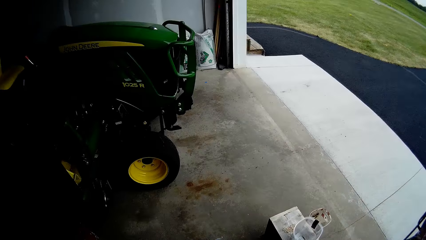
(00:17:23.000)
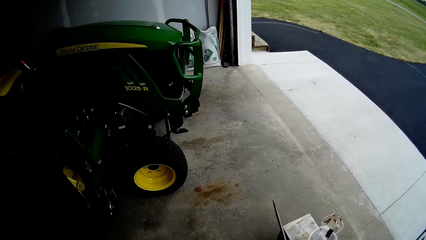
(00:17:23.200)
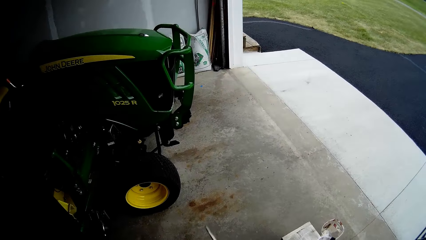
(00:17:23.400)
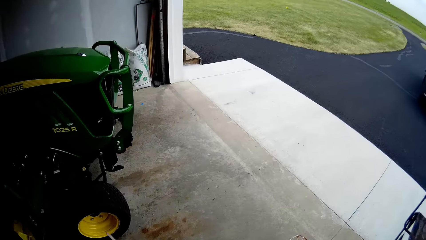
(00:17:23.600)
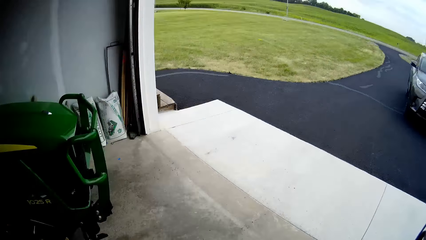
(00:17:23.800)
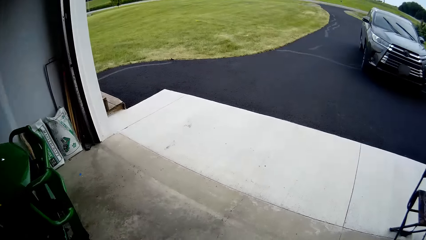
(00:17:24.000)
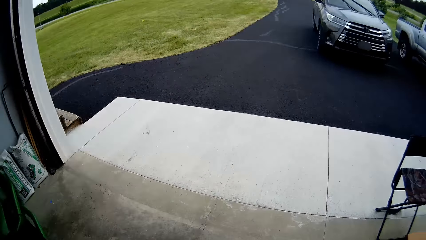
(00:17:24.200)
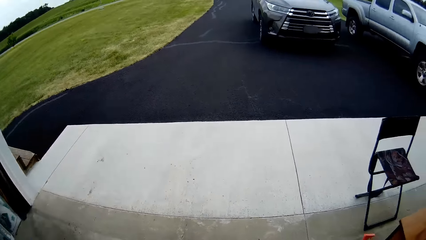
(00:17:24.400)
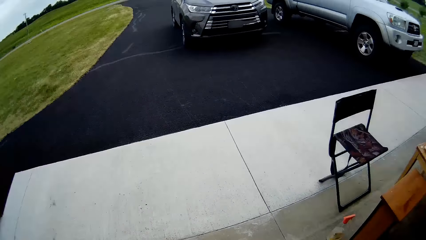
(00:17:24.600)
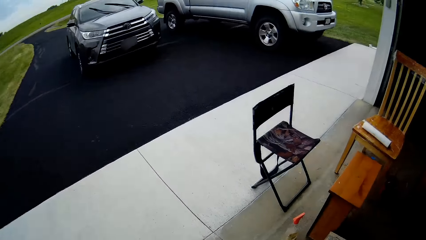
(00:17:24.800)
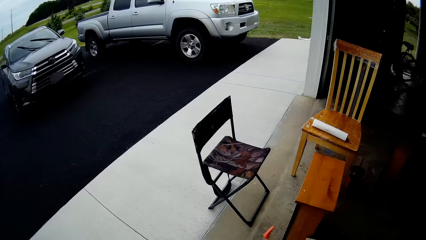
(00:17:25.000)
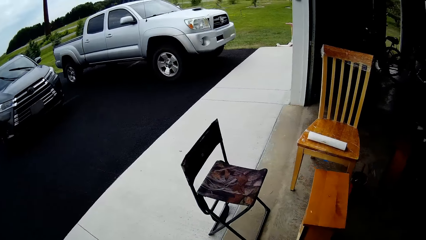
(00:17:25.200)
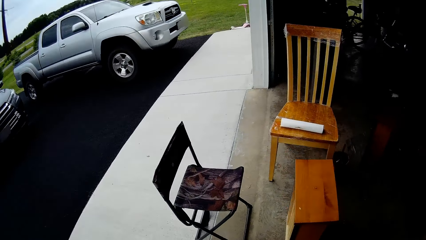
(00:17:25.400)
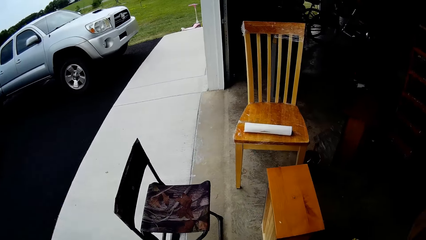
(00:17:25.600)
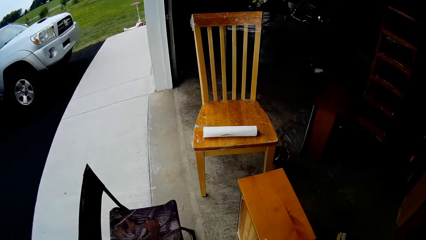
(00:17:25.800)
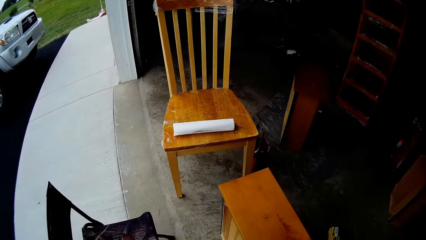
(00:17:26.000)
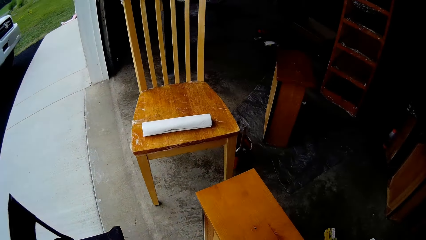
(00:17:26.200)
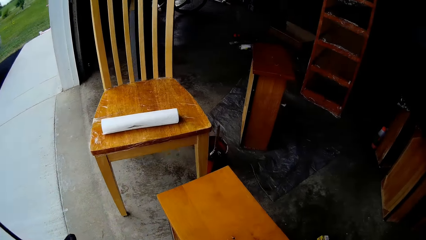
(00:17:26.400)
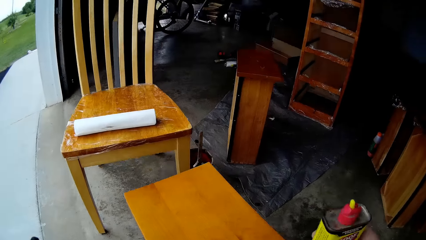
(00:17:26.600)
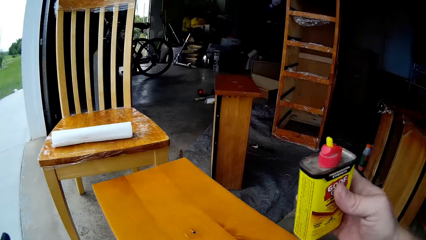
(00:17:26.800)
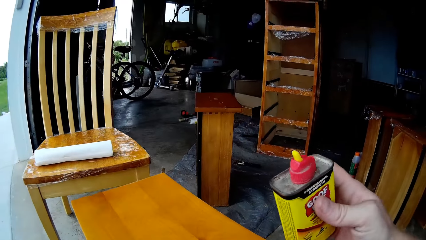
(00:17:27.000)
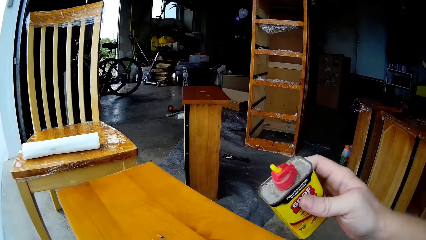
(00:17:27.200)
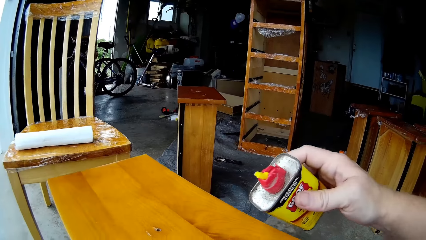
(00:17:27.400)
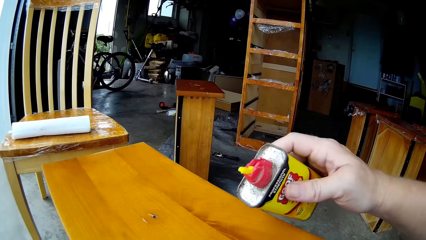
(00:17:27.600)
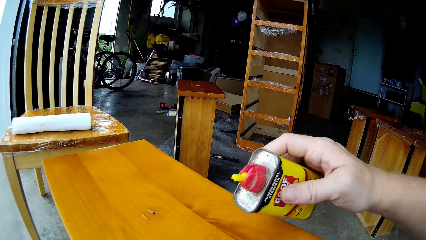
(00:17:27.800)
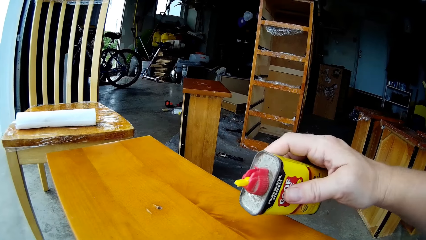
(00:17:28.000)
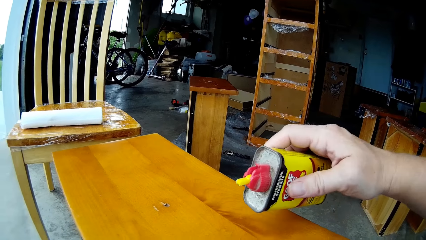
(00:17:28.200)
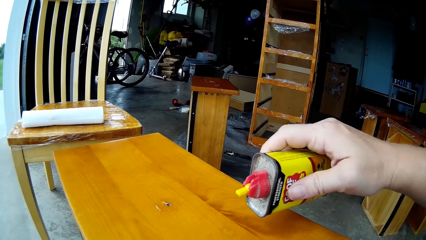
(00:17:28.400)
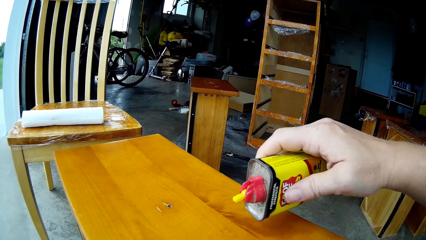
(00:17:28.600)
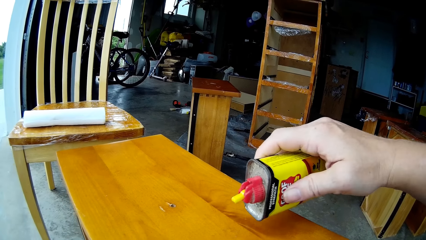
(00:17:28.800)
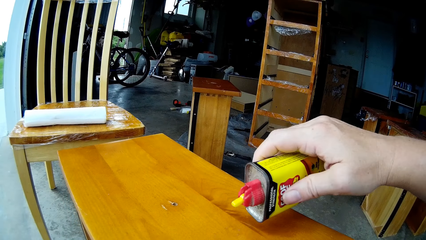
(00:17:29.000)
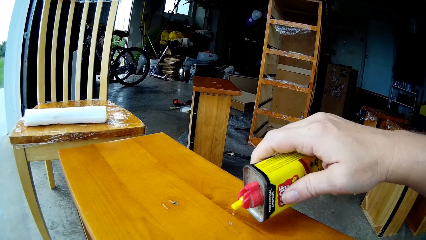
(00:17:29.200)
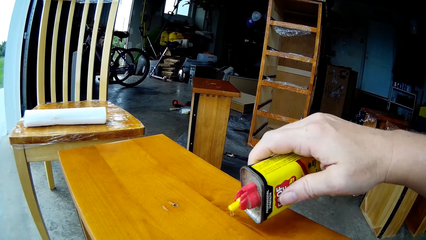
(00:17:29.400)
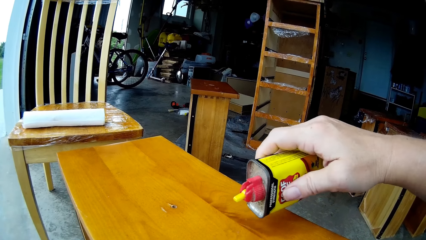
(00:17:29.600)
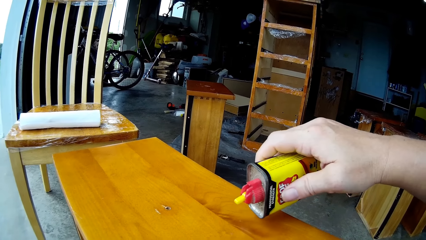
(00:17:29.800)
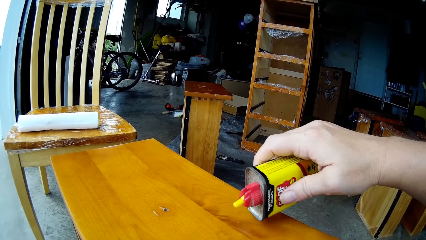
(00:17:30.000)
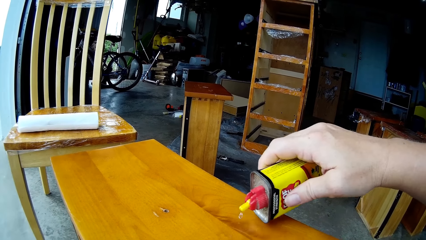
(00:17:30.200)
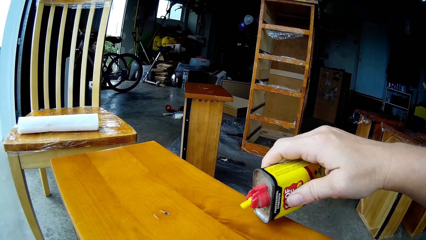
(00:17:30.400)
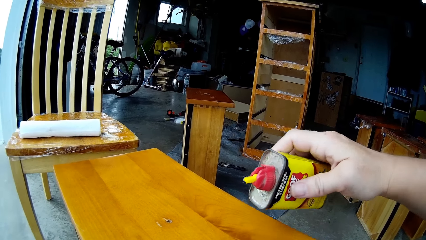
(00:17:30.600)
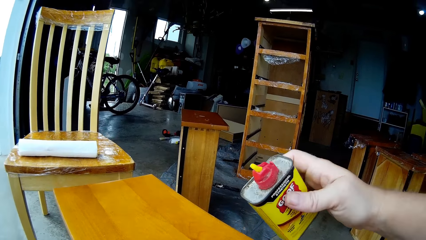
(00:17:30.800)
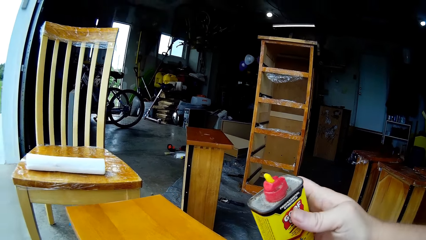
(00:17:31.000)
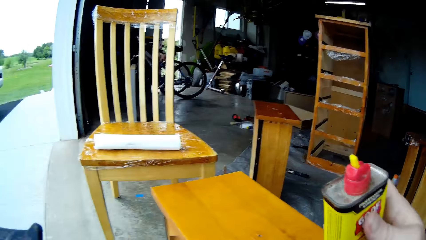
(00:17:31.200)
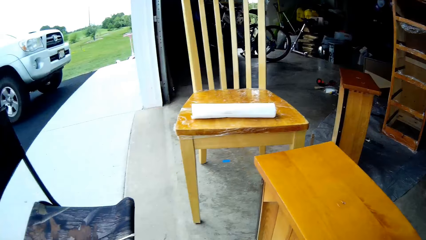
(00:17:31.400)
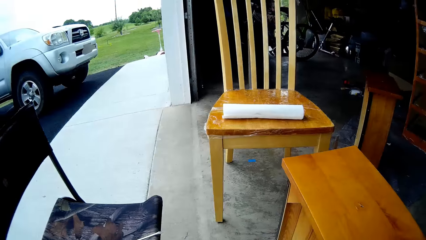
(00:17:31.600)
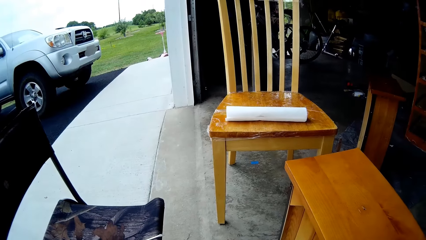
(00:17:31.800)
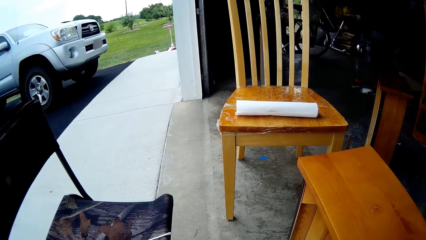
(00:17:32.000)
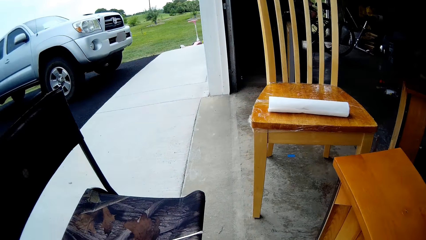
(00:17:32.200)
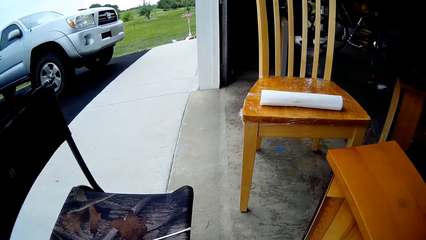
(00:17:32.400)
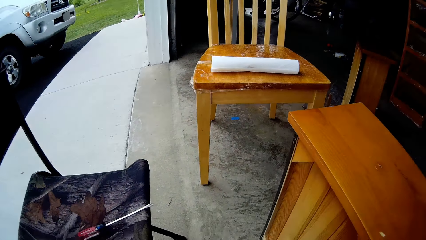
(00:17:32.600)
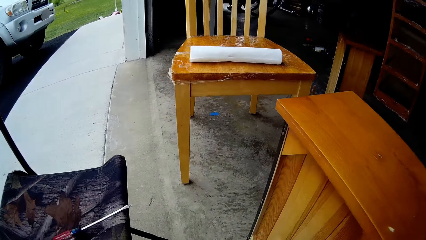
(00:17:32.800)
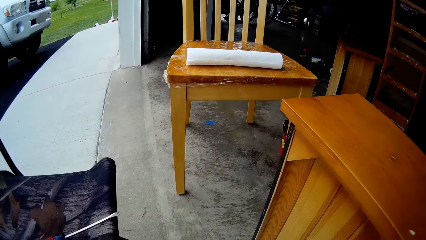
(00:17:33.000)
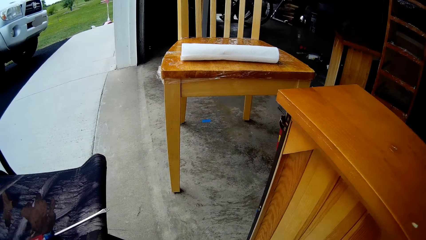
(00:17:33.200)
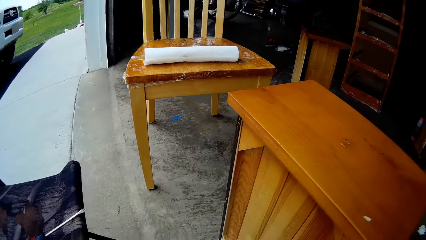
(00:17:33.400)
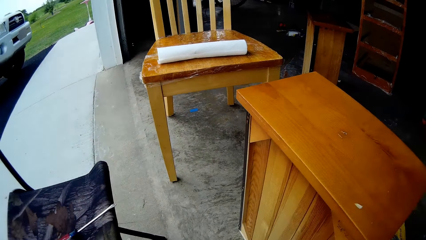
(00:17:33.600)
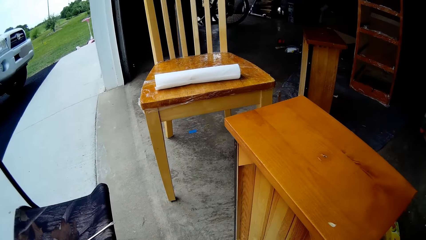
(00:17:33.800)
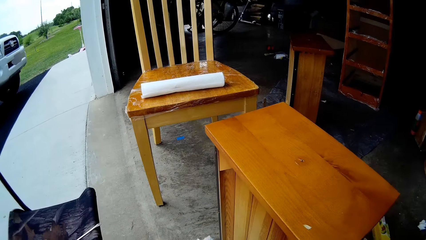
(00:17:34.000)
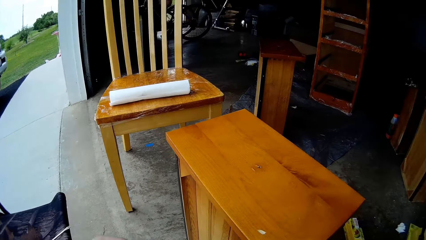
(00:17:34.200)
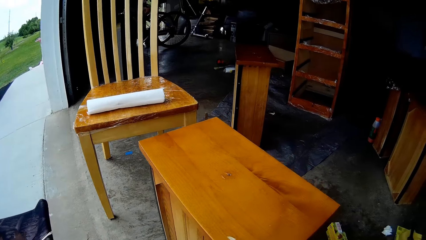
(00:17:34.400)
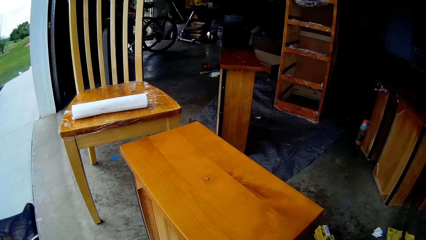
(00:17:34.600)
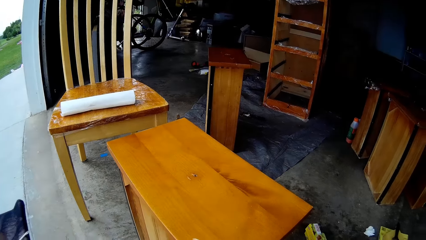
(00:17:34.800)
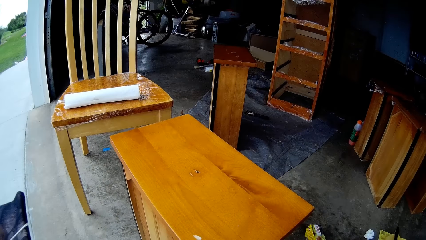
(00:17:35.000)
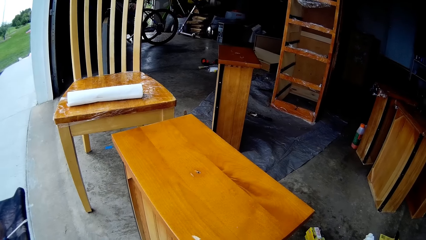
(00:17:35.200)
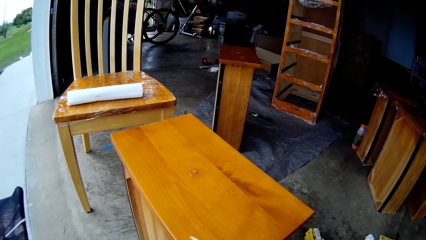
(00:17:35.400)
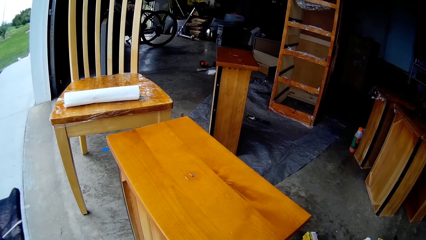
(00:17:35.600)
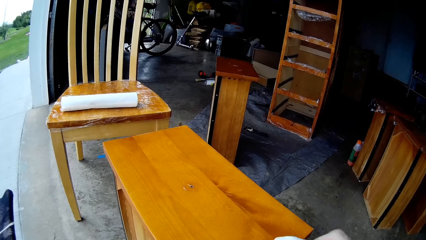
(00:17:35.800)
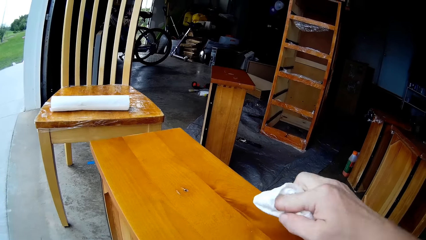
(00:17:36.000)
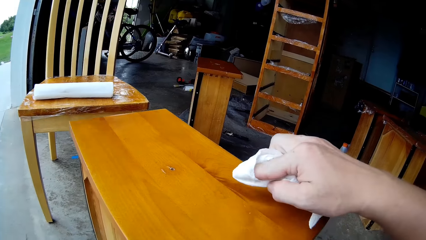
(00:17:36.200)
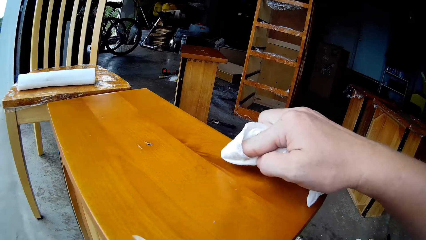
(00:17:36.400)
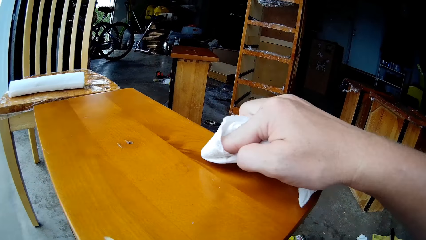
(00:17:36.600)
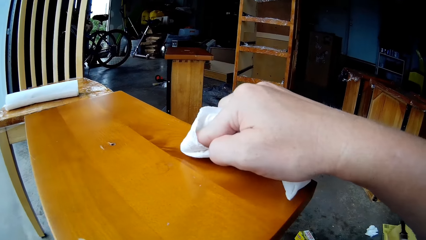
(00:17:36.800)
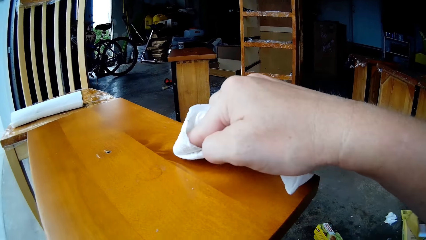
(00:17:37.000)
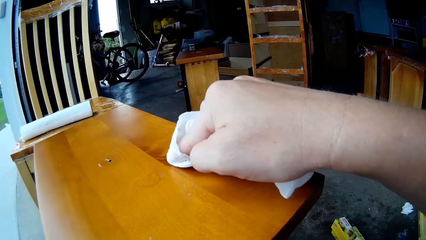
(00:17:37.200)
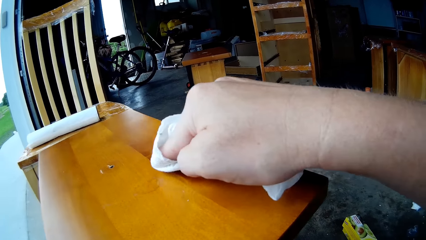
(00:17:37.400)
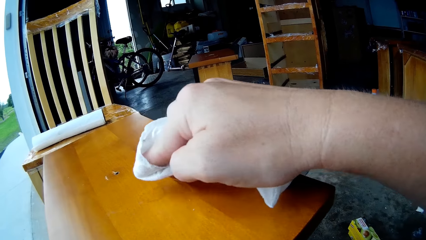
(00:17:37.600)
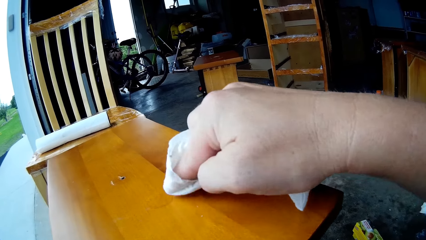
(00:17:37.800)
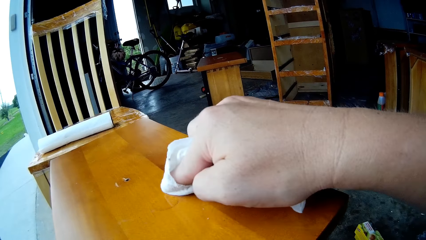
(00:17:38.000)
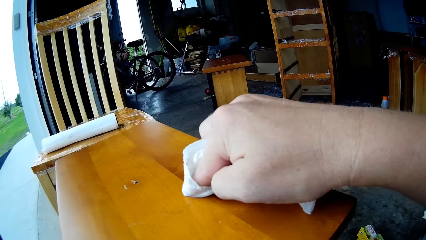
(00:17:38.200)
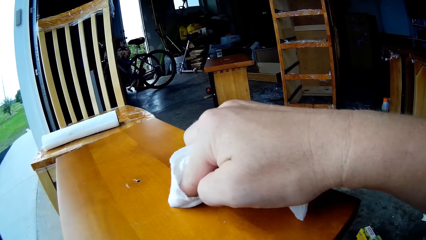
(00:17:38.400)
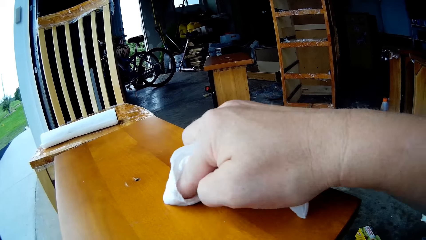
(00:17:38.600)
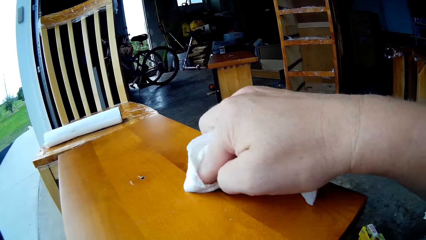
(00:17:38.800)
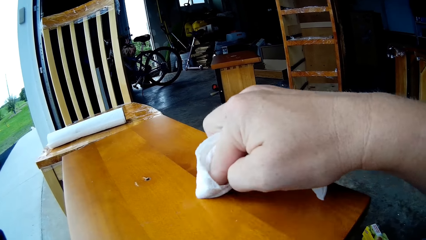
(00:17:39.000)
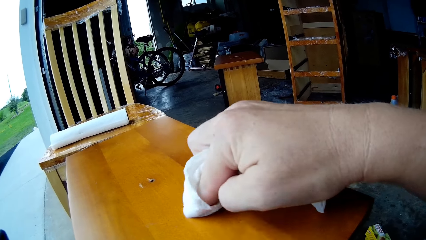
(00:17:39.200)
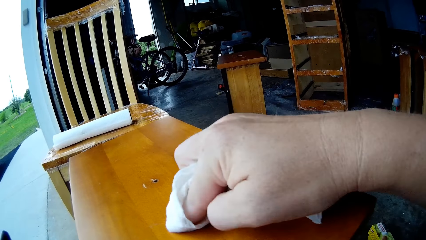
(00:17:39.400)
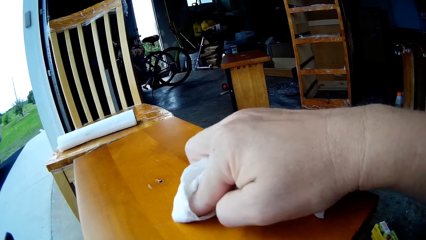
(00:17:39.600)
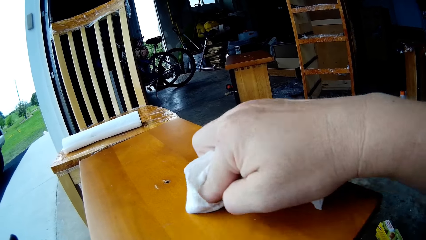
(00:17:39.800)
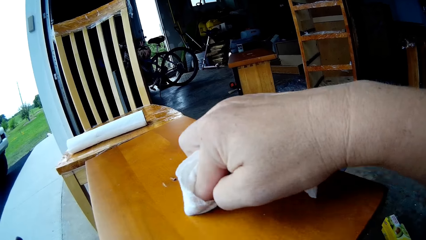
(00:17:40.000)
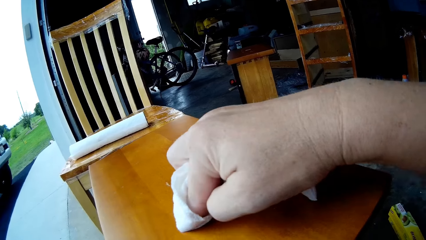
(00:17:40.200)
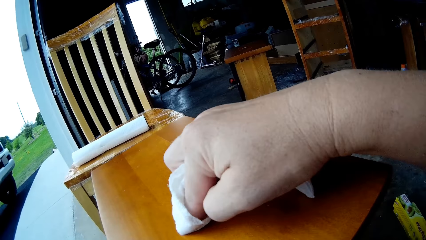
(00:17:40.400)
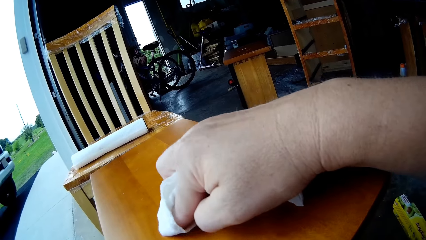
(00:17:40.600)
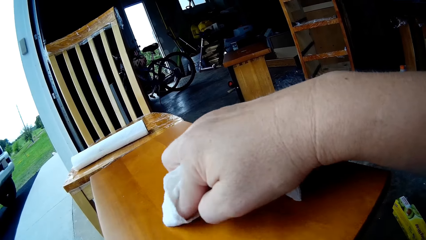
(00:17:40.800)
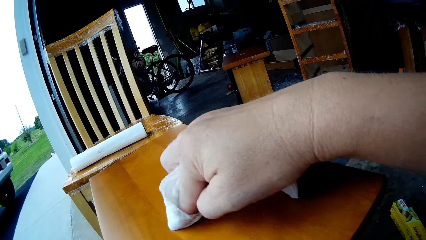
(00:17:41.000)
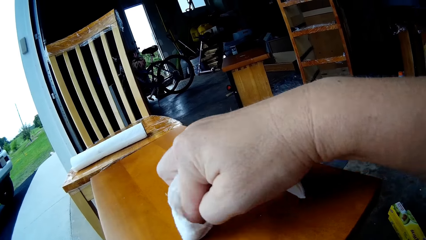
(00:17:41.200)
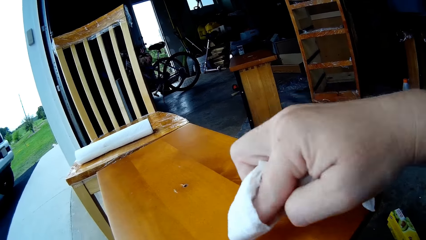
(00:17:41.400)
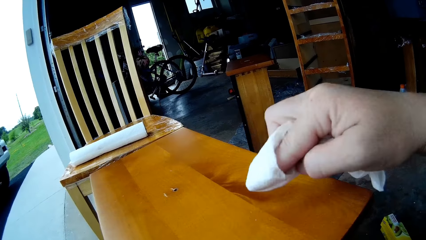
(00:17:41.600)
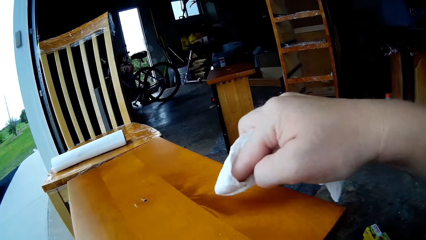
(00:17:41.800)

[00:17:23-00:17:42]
The camera wearer steps forward. They walk around. They pour furniture polish on the drawer. They put the spray can on the floor. They pick up the tissue. They wipe the drawer with the serviette.
